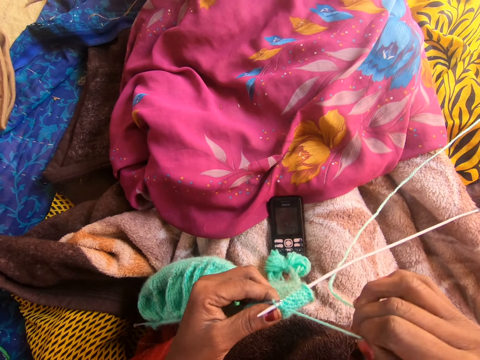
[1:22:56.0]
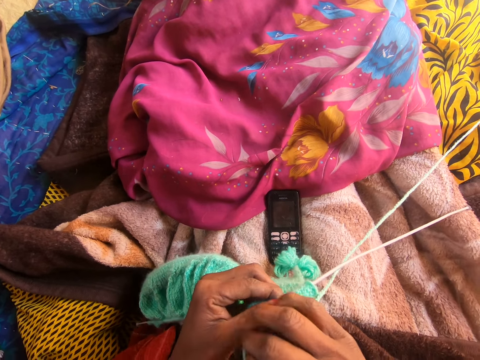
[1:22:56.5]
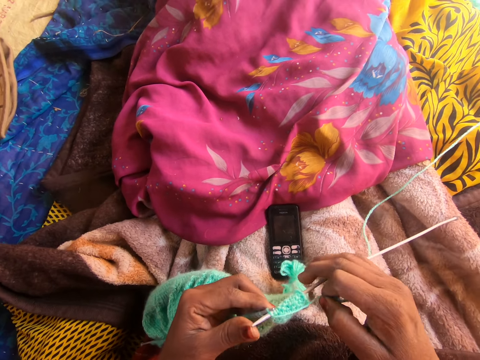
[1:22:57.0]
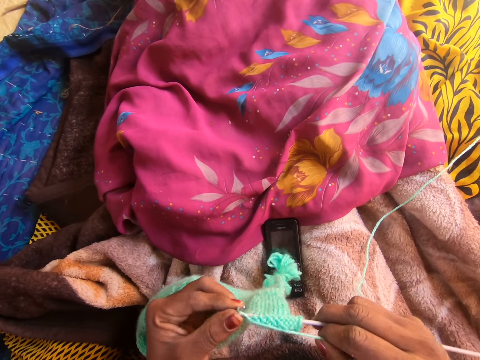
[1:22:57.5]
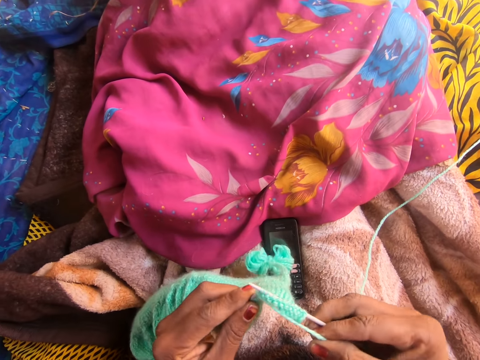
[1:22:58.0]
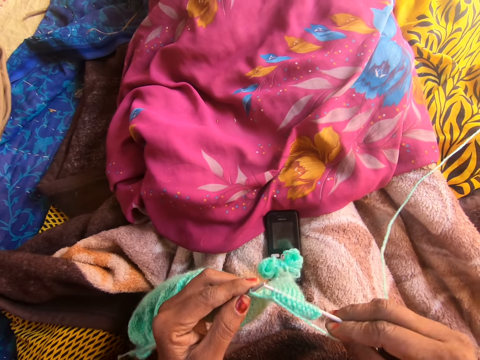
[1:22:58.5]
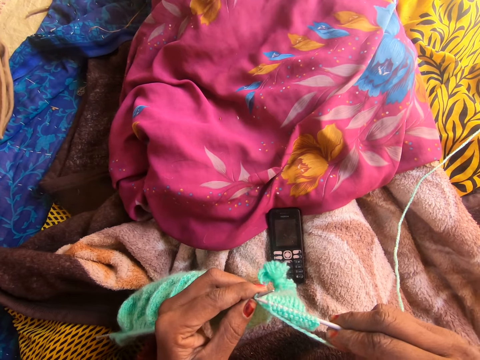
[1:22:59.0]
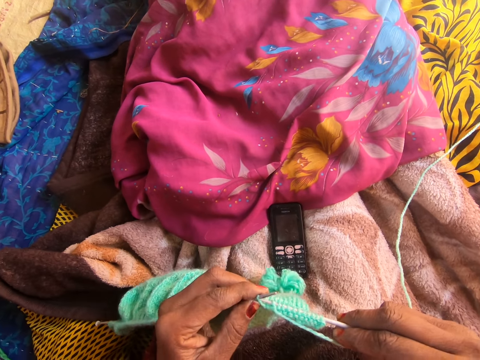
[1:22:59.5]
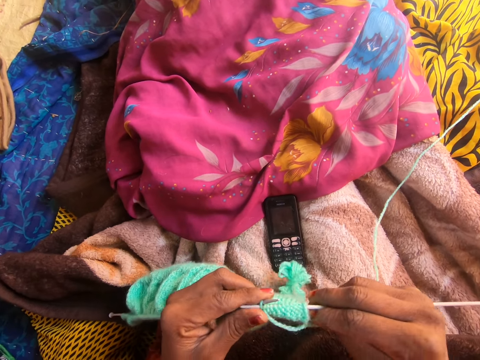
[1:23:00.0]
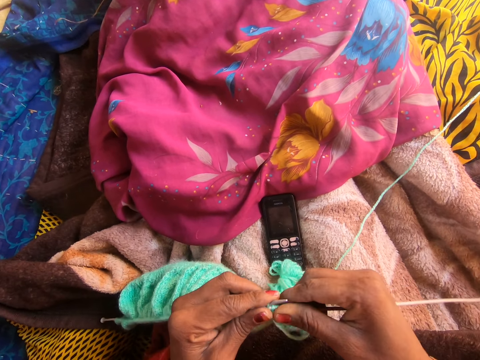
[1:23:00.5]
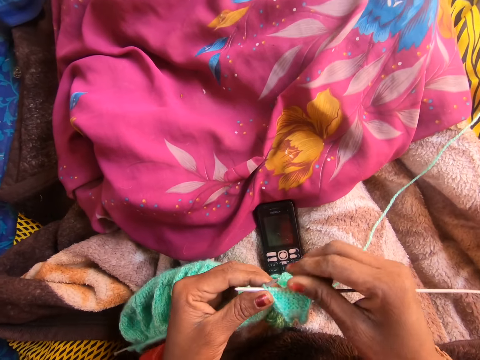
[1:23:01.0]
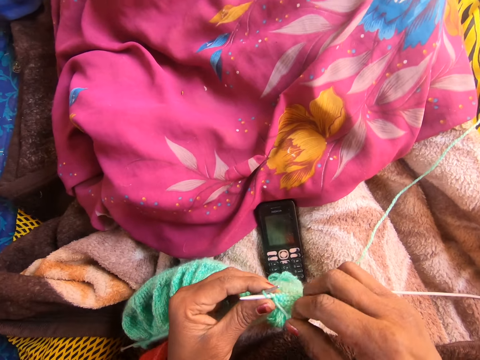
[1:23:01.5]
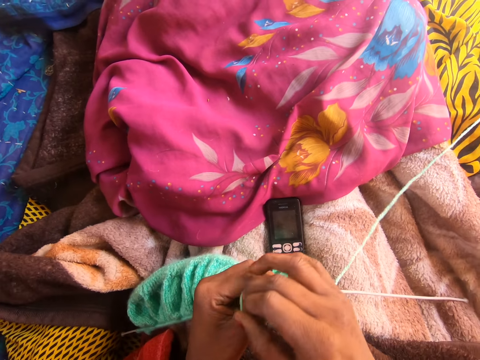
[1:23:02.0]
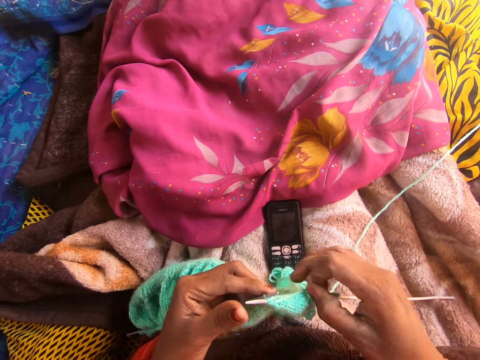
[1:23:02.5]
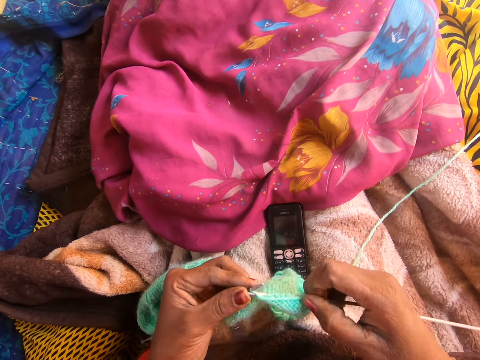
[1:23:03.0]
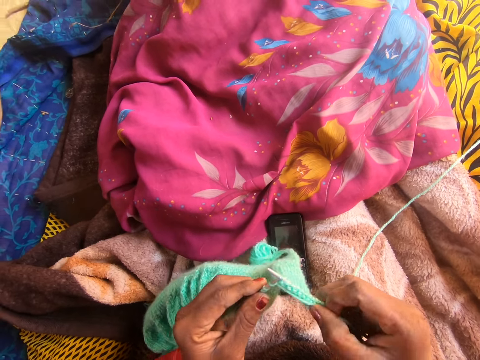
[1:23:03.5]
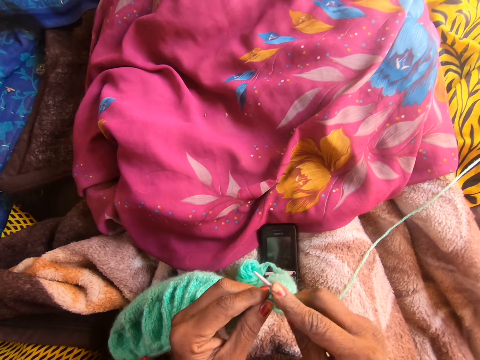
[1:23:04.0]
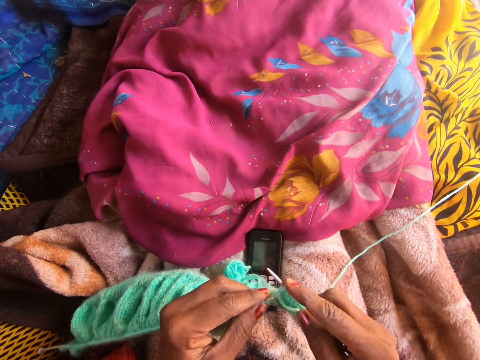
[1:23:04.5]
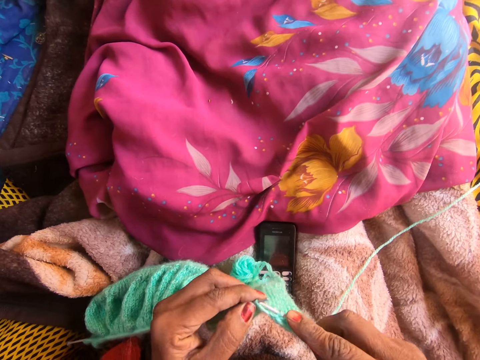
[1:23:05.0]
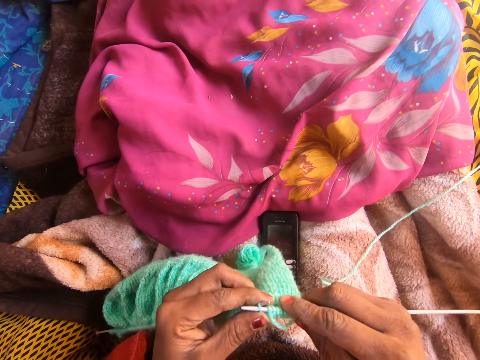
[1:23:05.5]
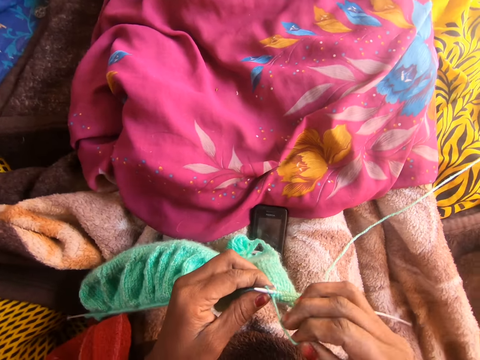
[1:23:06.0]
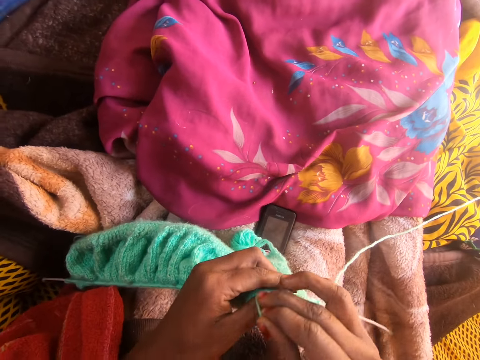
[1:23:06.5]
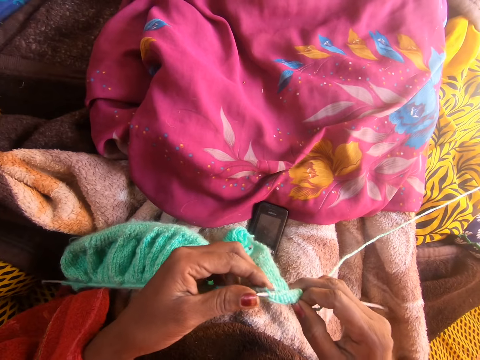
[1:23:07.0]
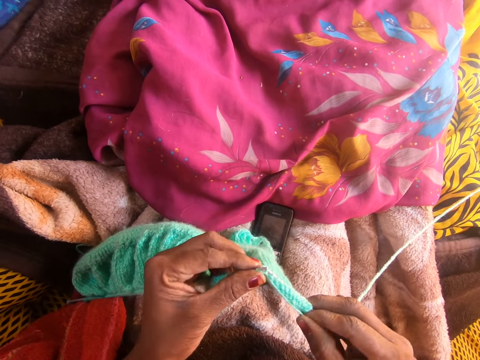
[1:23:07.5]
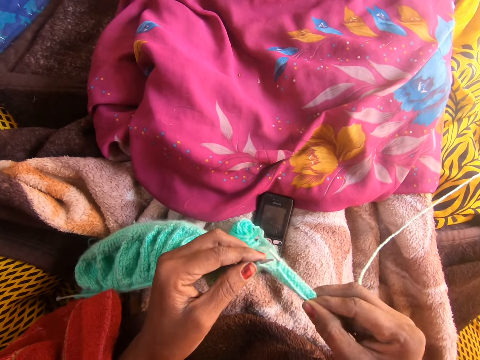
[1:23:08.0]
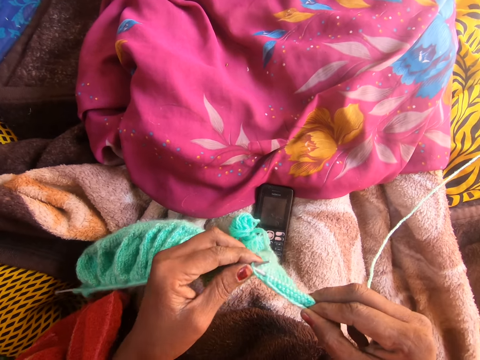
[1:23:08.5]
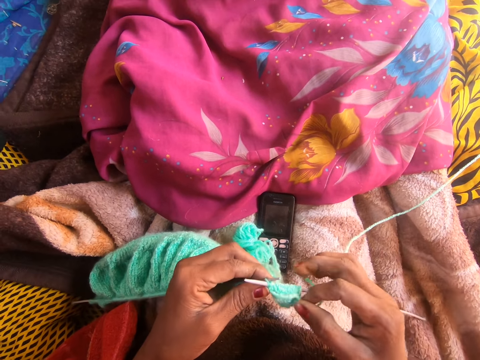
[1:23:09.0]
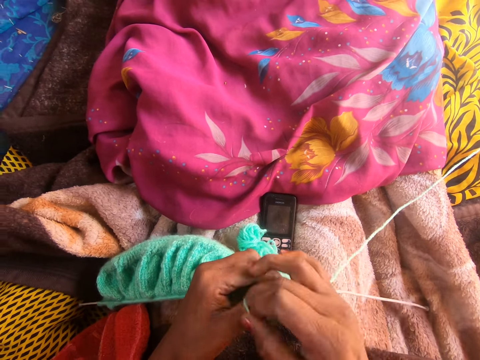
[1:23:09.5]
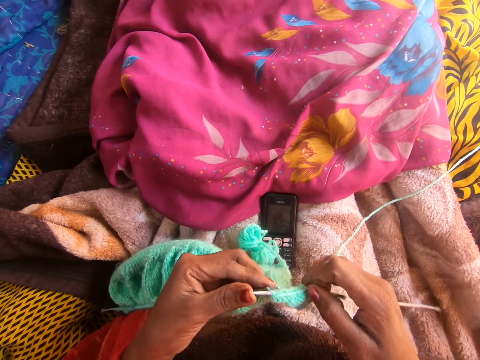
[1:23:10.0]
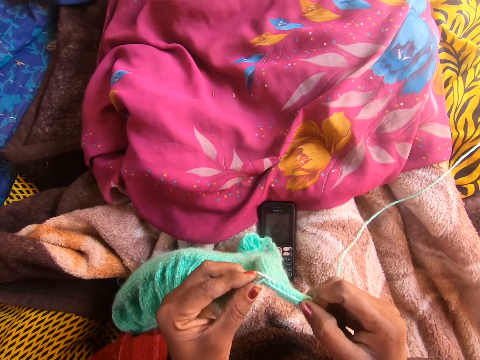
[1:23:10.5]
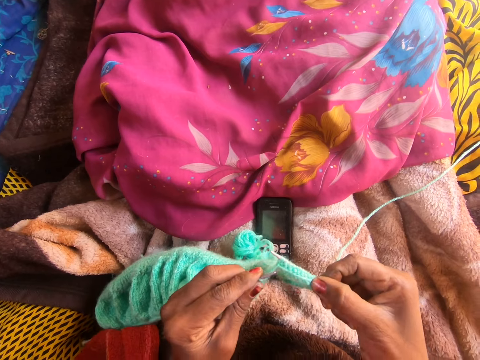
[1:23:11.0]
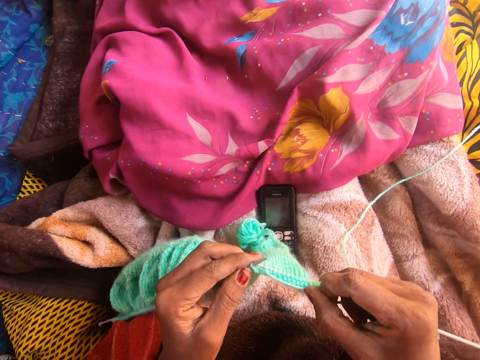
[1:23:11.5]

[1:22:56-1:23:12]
The camera wearer picks up the crochet hook. They crochet the fabric. They unhand the crochet hook. They align the thread. They pick up the crochet hook. They crochet the fabric. They unhand the crochet hook. They align the thread. They pick up the crochet hook. They crochet the fabric. They unhand the crochet hook. They align the thread. They pick up the crochet hook. They crochet the fabric.

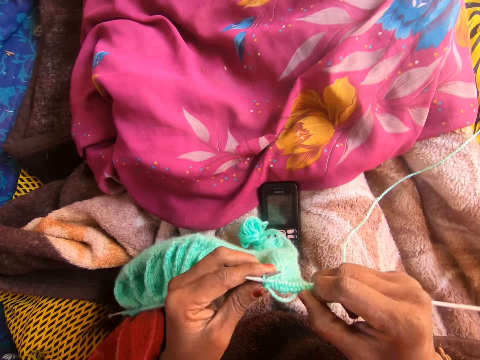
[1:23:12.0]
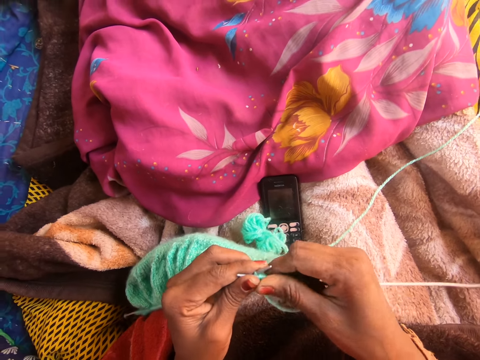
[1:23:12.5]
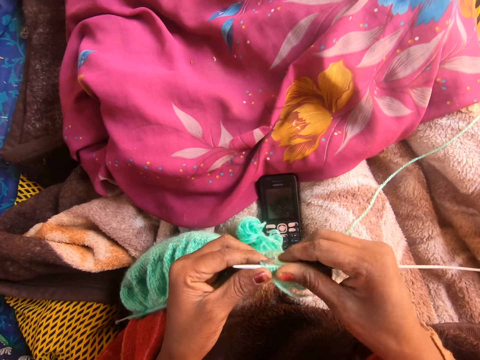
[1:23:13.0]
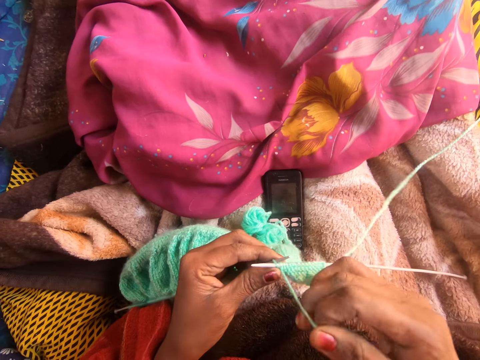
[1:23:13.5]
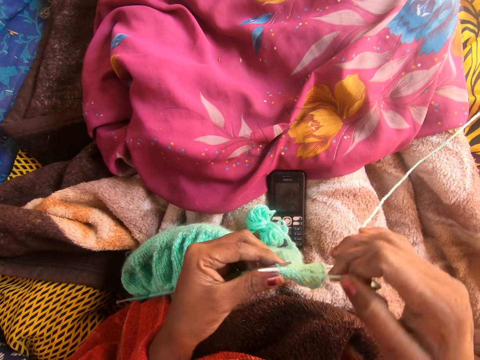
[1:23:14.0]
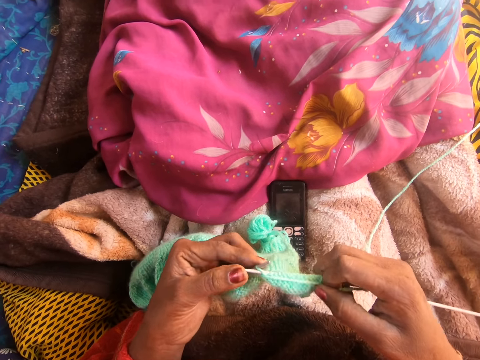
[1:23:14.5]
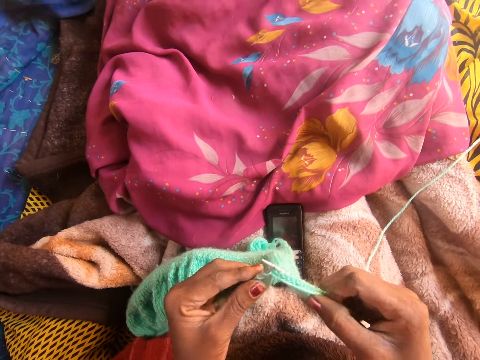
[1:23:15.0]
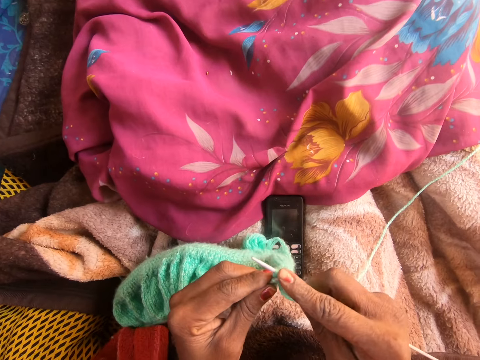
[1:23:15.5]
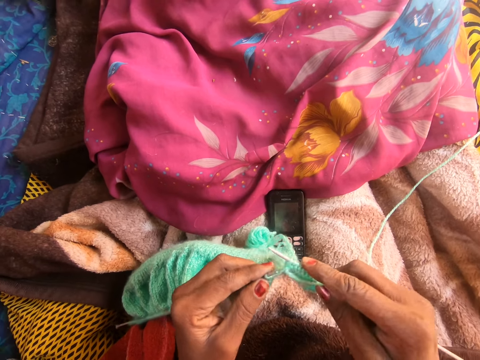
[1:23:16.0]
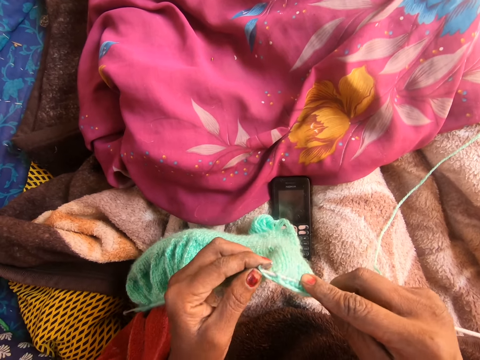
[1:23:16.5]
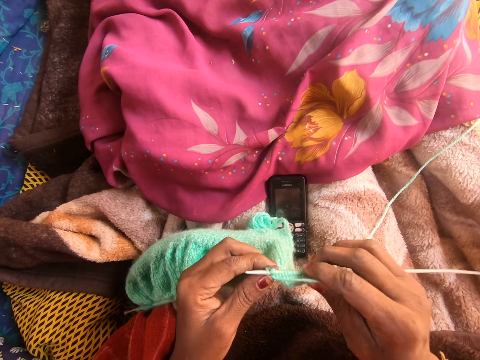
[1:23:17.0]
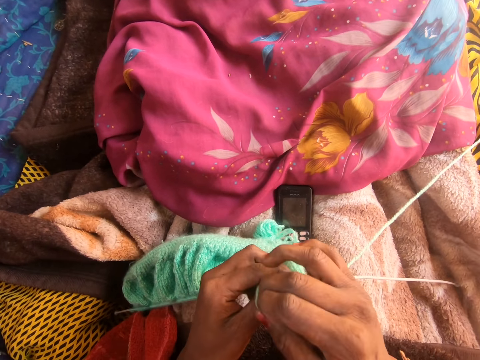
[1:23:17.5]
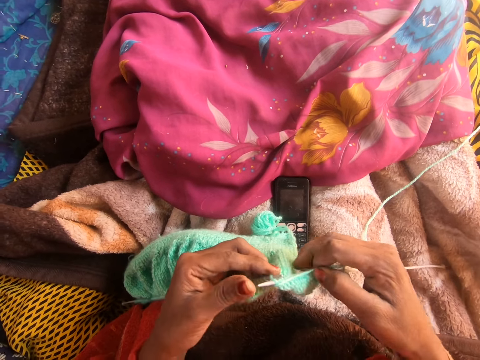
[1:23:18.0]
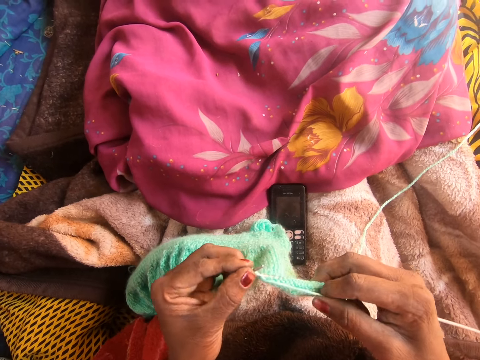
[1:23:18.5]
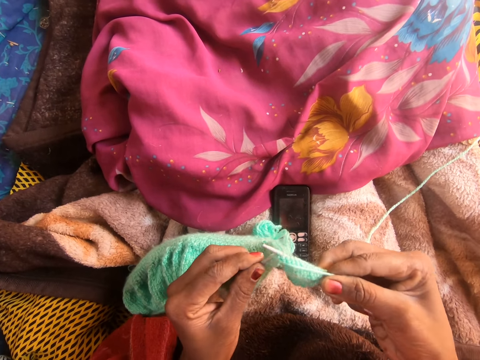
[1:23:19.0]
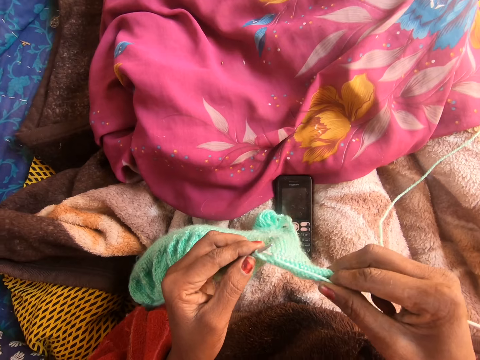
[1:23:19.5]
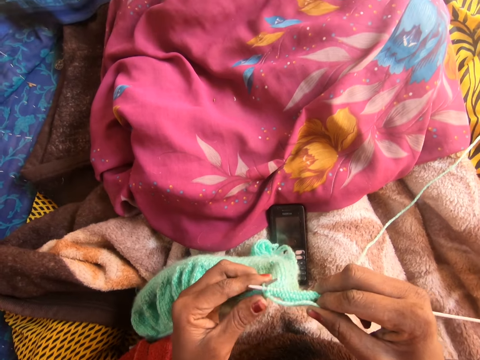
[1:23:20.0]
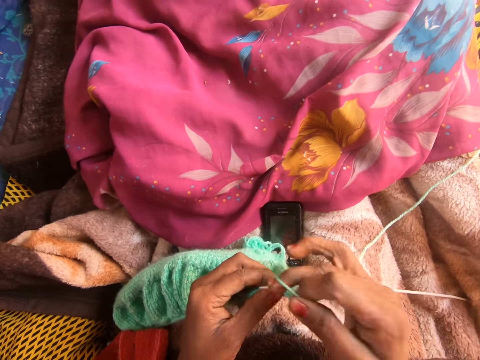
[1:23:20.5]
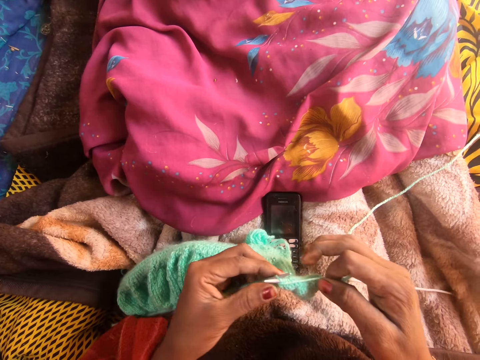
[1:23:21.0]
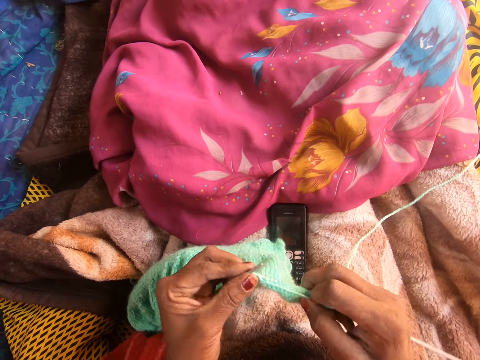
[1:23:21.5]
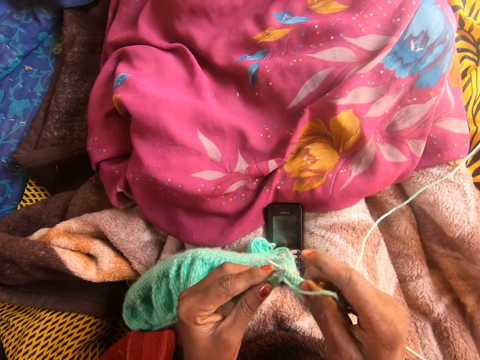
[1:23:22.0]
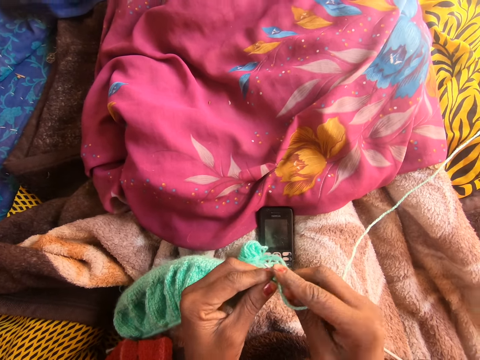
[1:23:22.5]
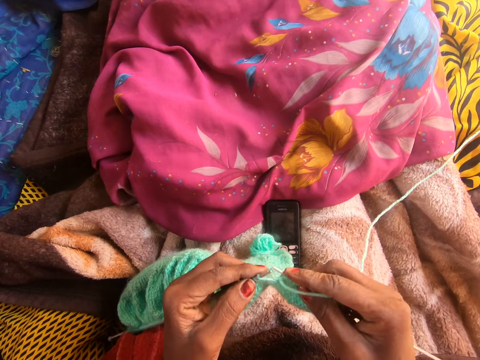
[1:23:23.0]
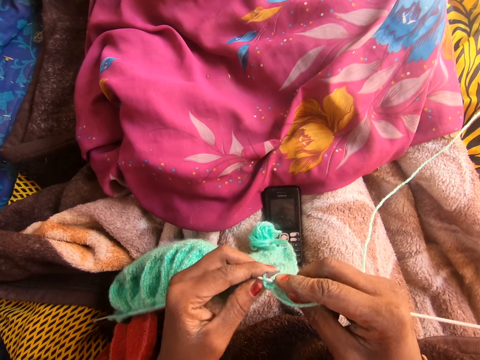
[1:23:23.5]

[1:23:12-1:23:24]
The camera wearer aligns the fabric. They unhand the crochet hook. They align the thread. They pick up the crochet hook. They crochet the fabric. They unhand the crochet hook. They align the thread. They pick up the crochet hook. They crochet the fabric. They unhand the crochet hook. They align the thread. They pick up the crochet hook. They crochet the fabric.
